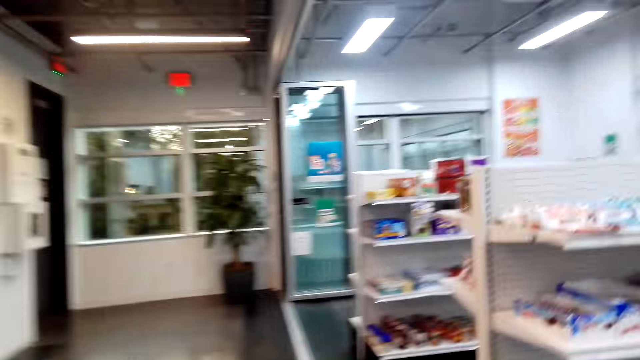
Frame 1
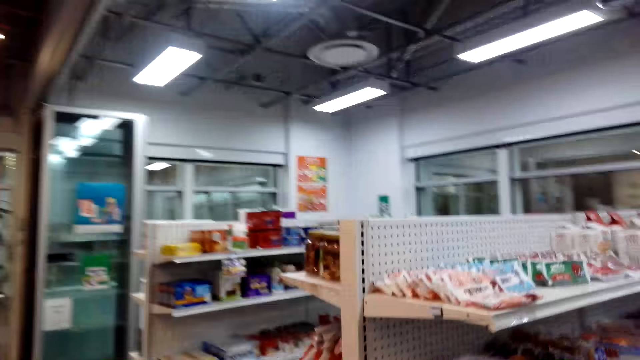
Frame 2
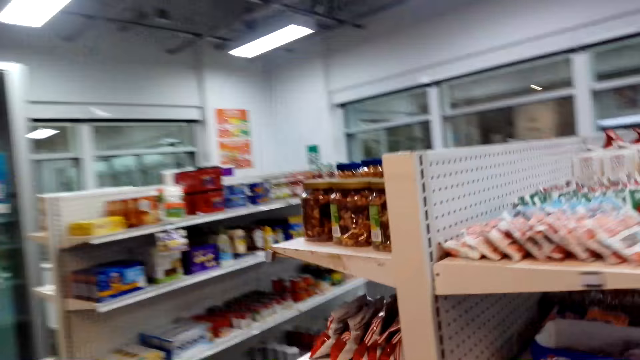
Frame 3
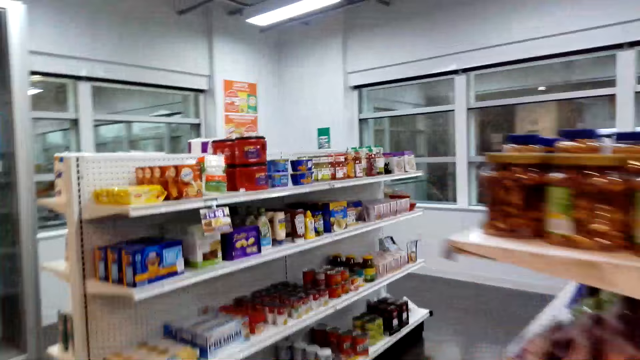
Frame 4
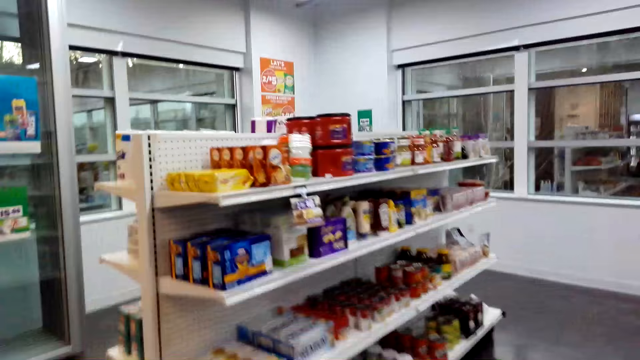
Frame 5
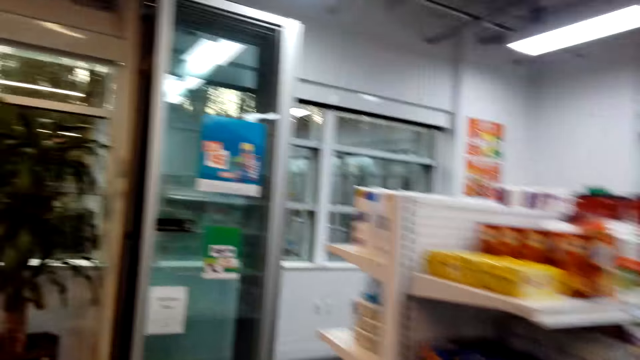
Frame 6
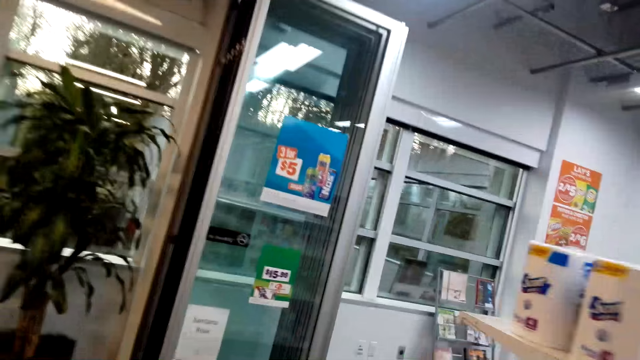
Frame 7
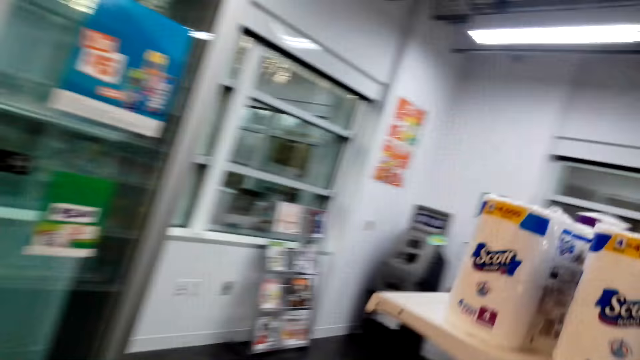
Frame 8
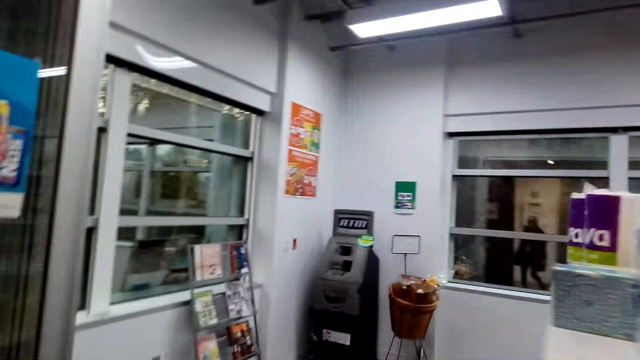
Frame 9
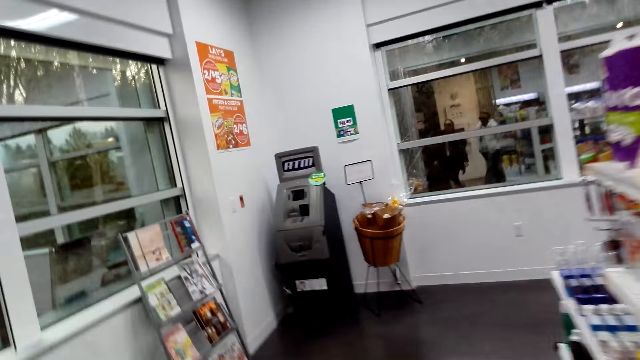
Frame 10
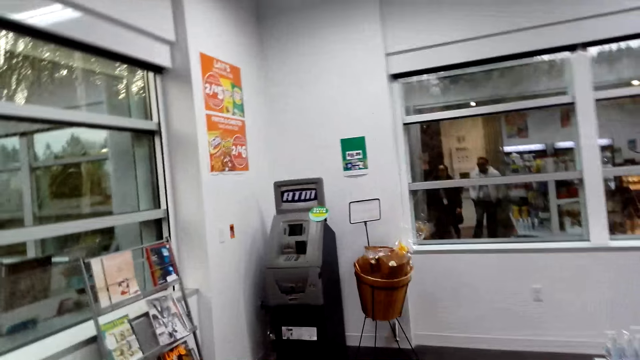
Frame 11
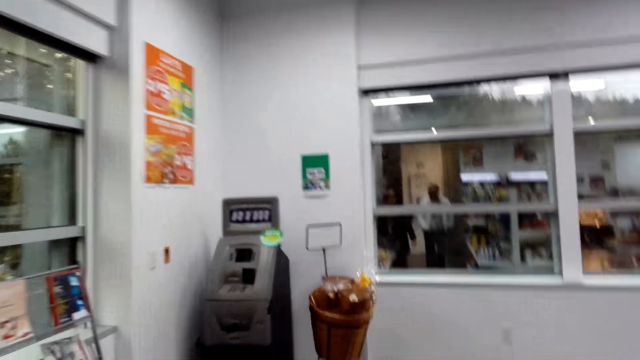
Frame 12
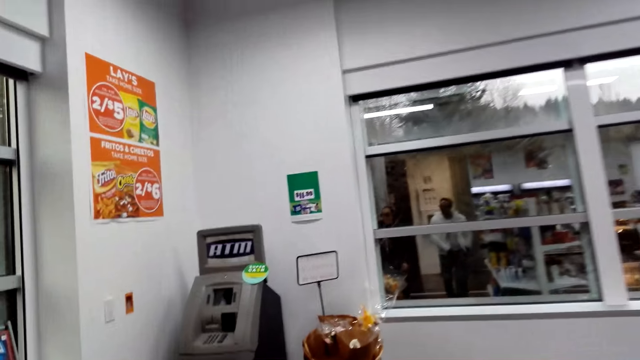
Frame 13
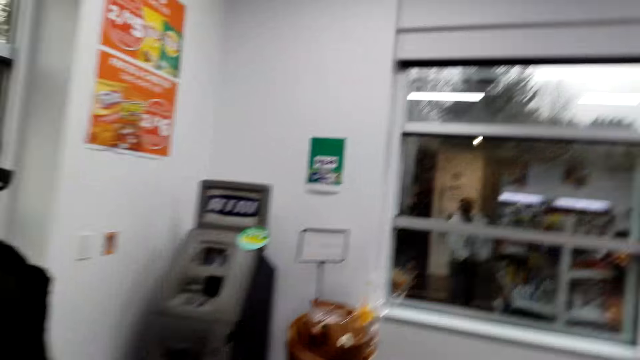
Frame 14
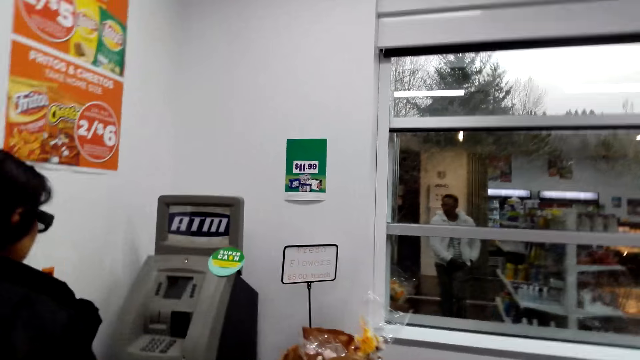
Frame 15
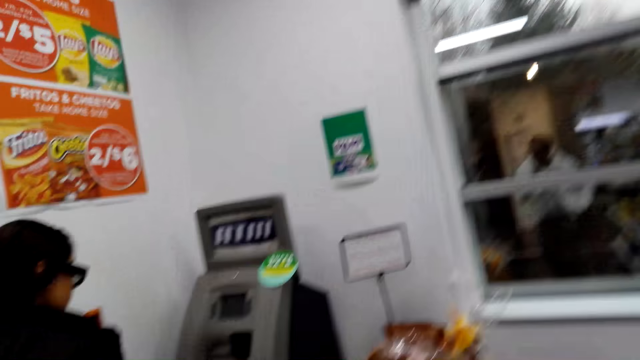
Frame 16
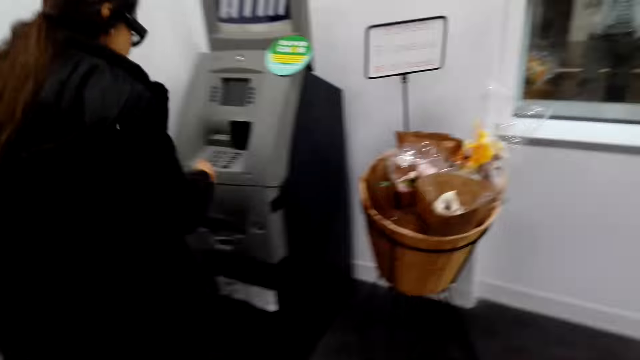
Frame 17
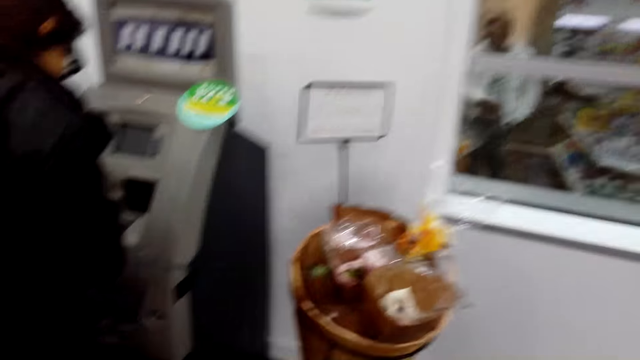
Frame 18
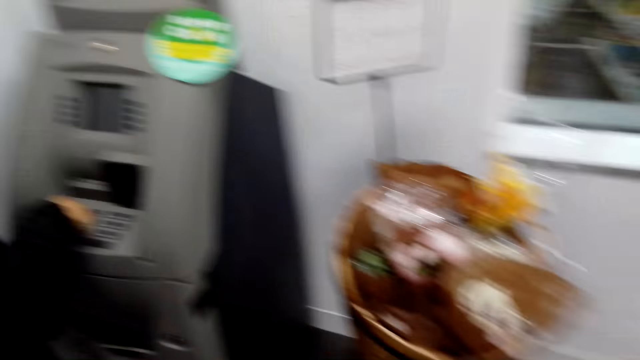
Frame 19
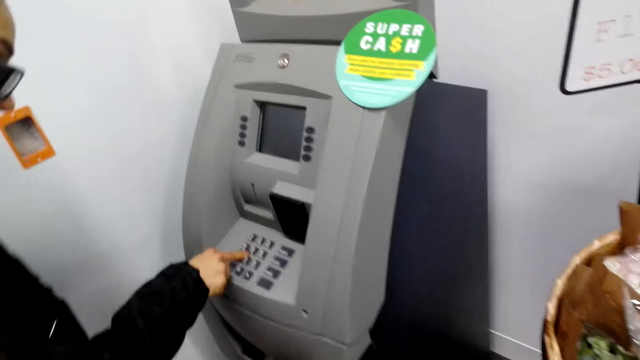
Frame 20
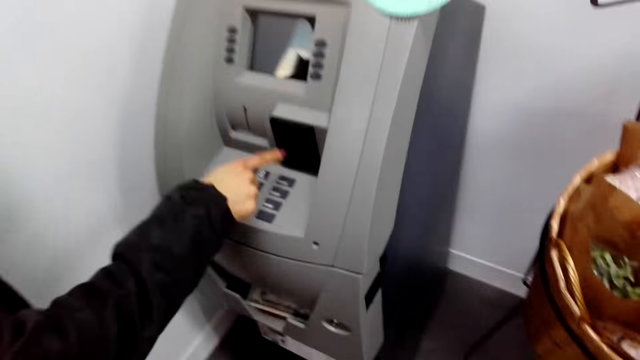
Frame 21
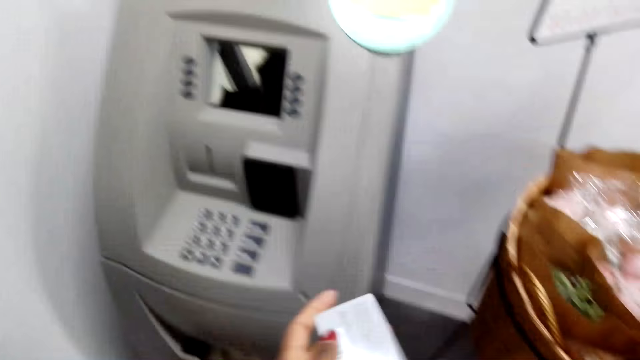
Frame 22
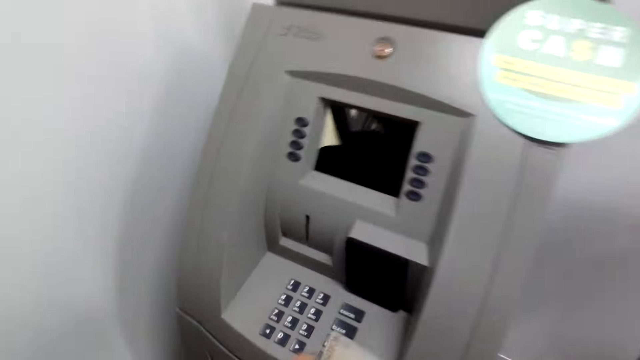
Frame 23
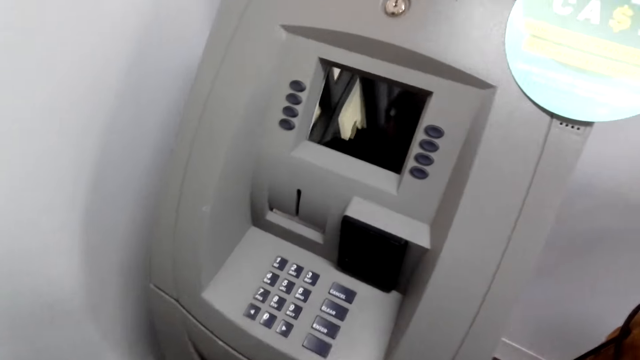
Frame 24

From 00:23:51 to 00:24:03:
The camera wearer looks around. A woman walks to the ATM machine. The woman uses the ATM machine, presses buttons on the machine.

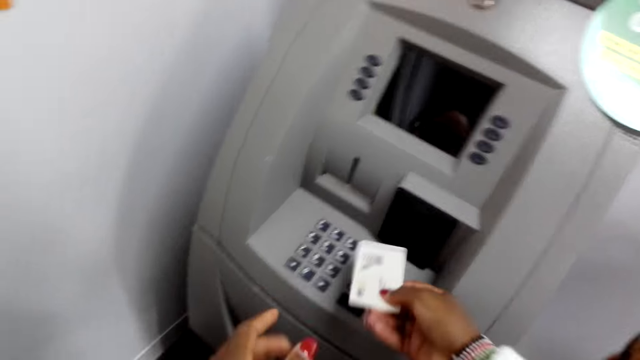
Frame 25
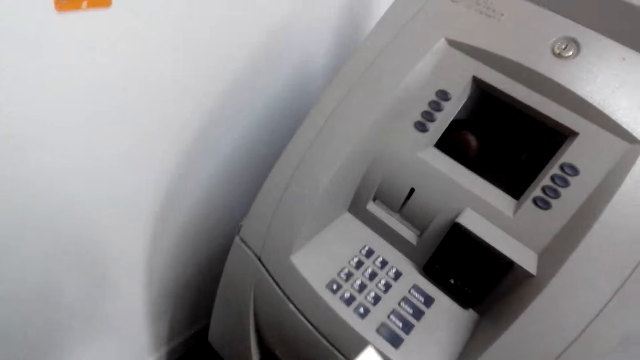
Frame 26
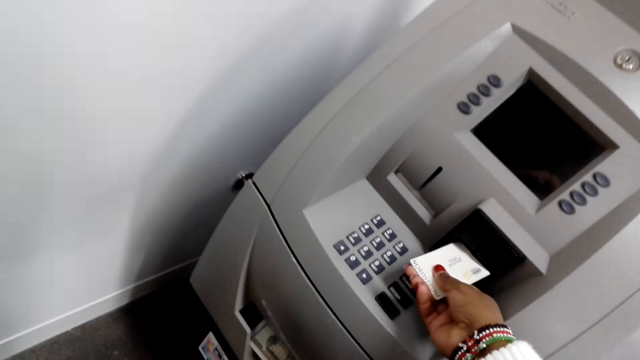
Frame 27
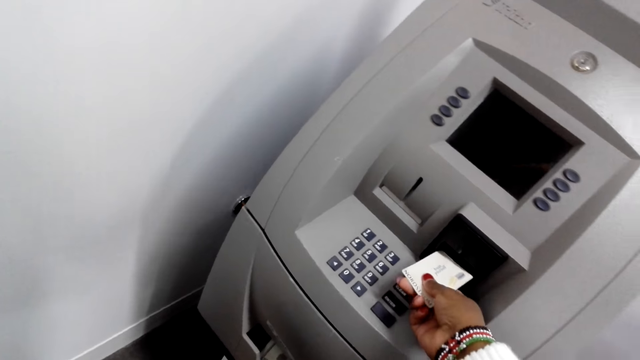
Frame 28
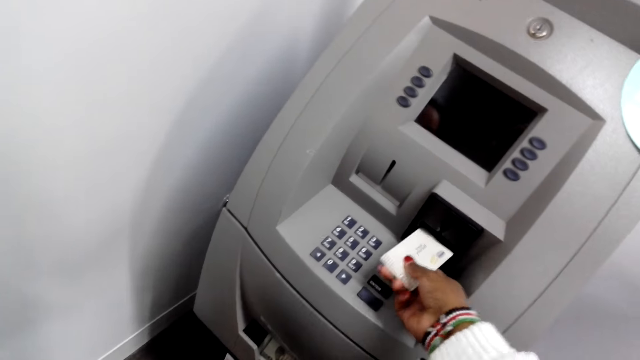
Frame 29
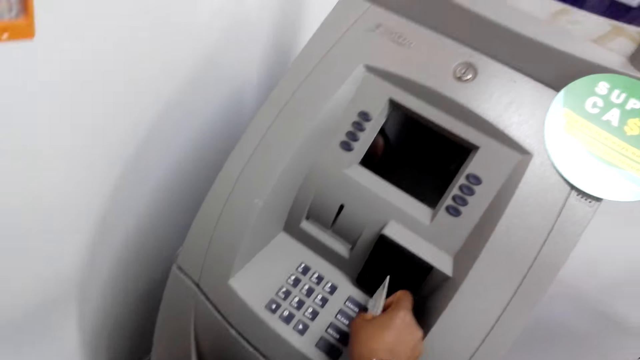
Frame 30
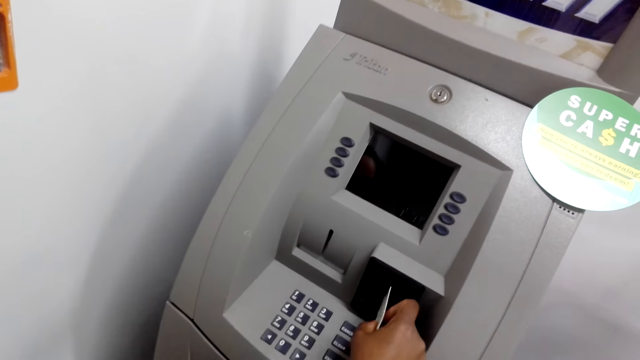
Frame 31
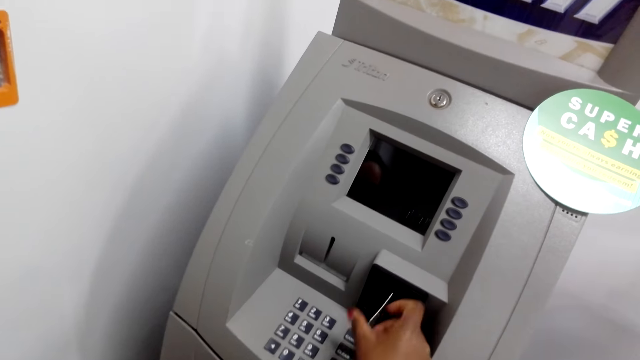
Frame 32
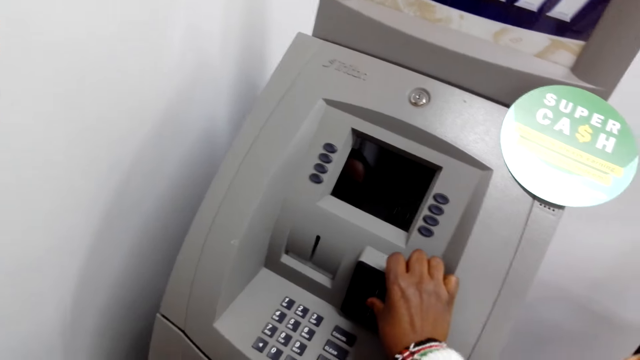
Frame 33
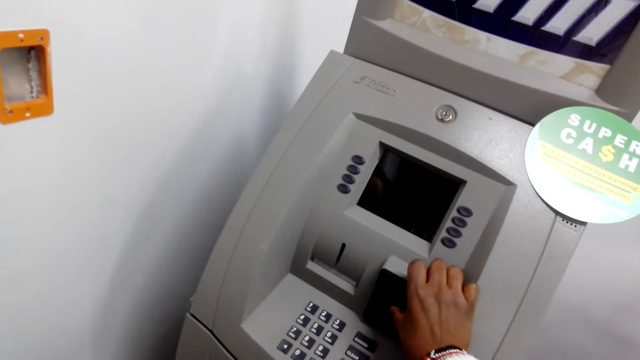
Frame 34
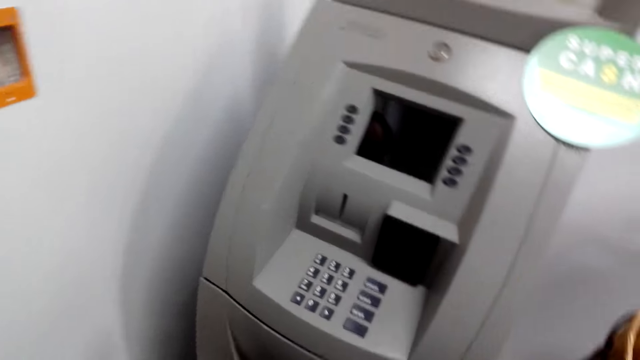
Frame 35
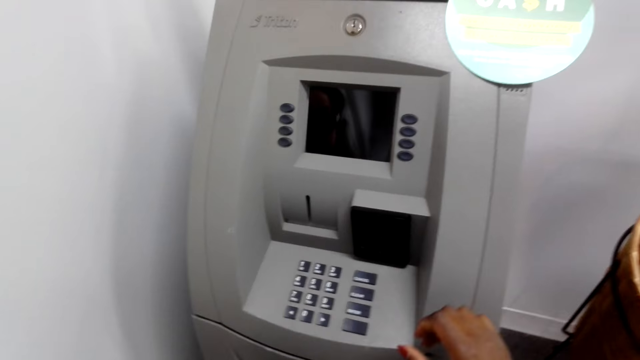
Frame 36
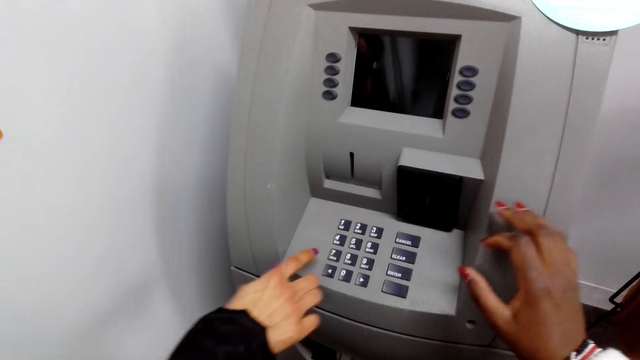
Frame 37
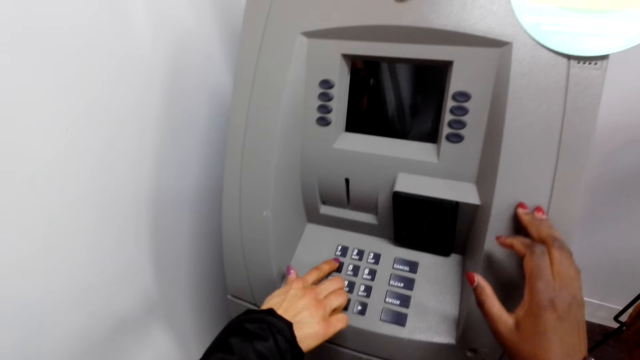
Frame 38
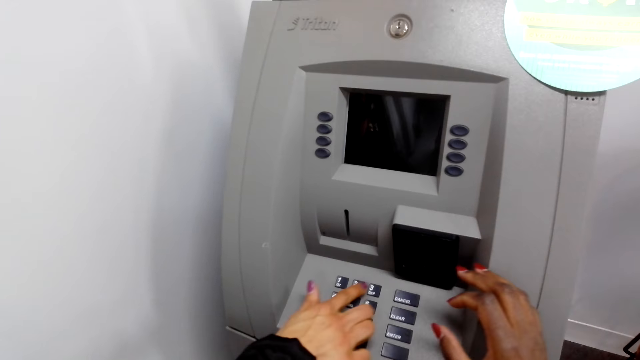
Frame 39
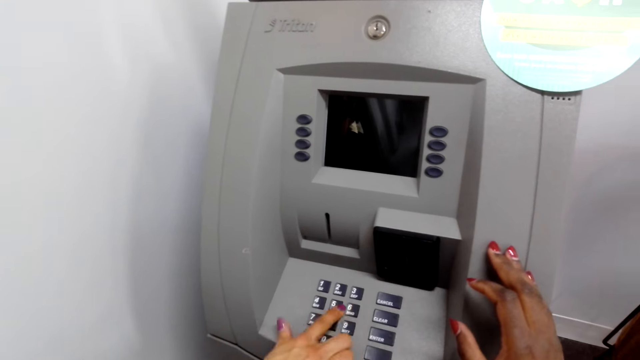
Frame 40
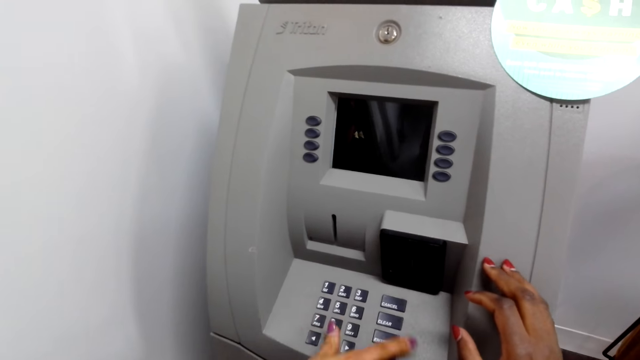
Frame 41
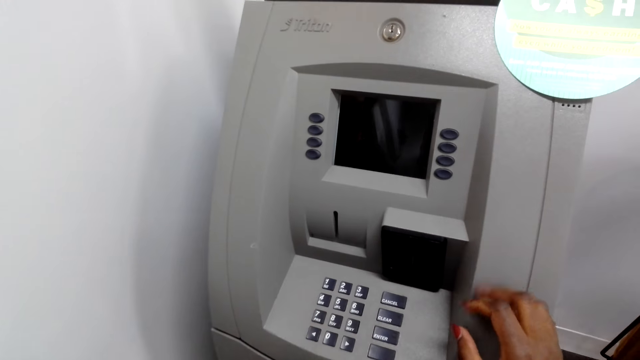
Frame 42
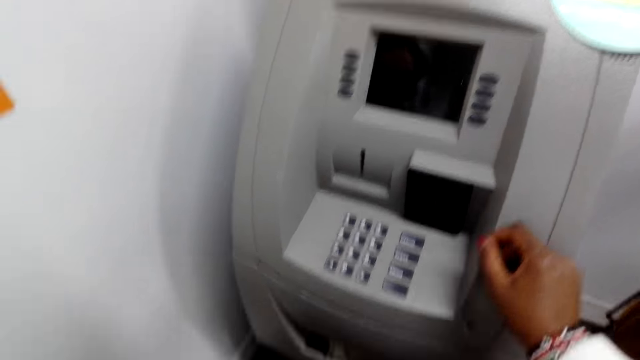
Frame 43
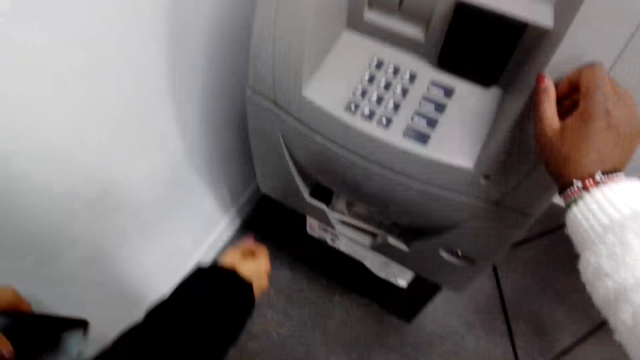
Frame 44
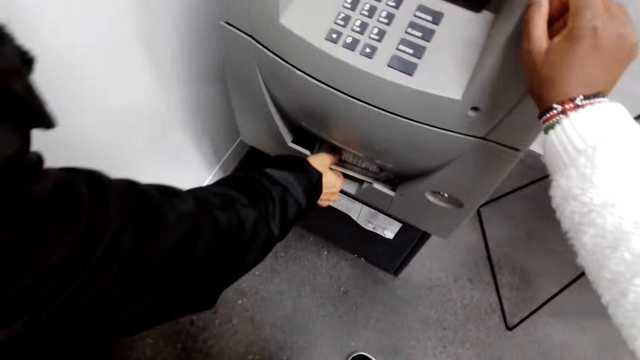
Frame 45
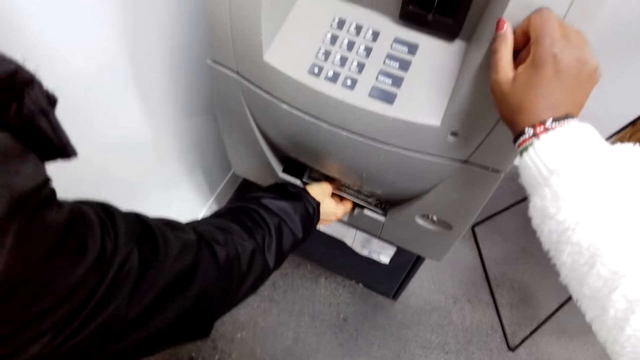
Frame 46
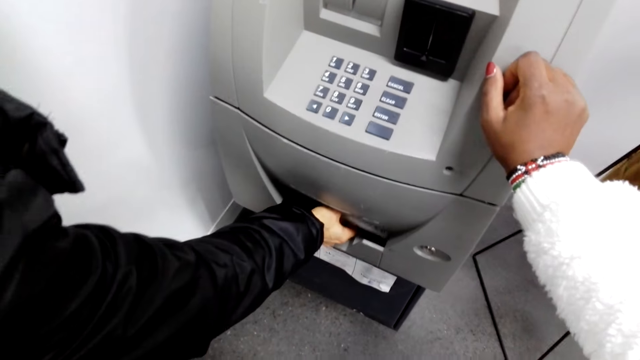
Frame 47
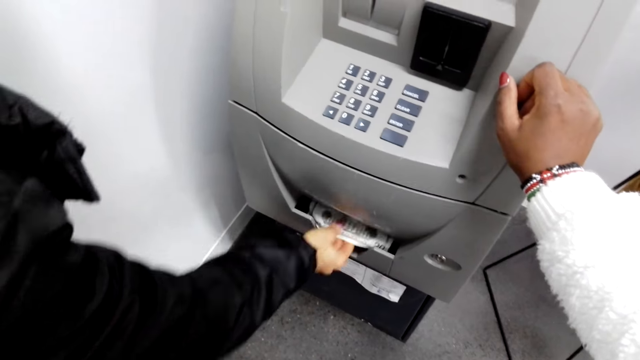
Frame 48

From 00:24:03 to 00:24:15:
The camera wearer enters the credit card in the ATM machine. A woman presses the ATM machine keypads. The camera wearer holds the ATM machine.
